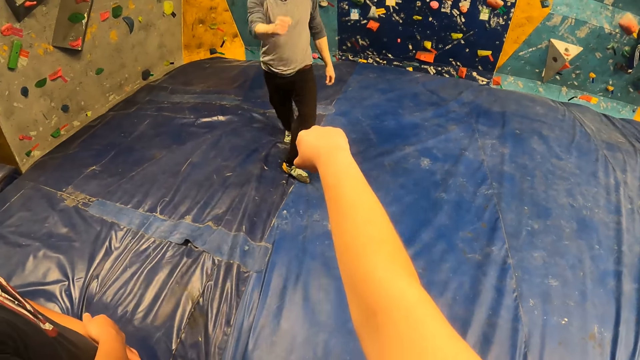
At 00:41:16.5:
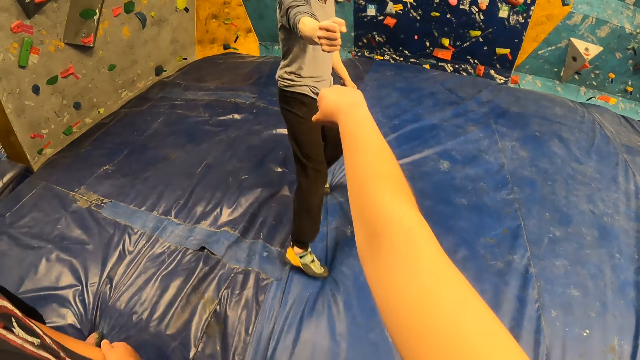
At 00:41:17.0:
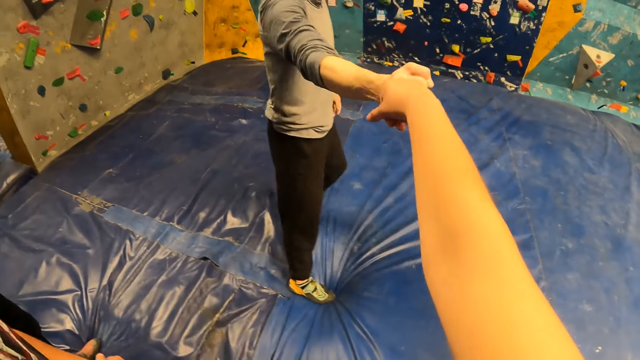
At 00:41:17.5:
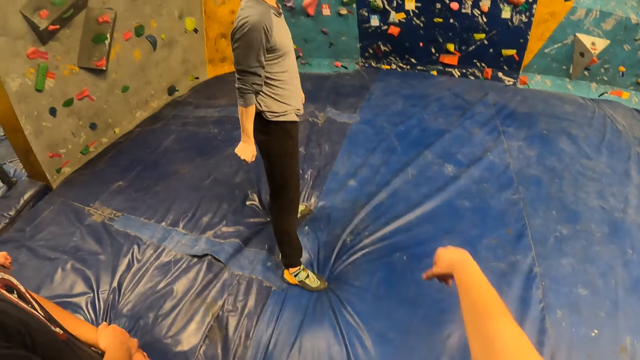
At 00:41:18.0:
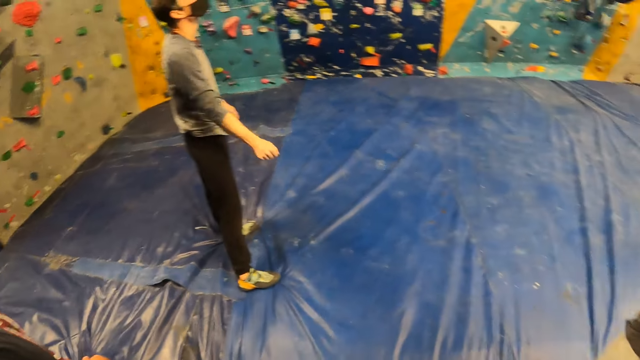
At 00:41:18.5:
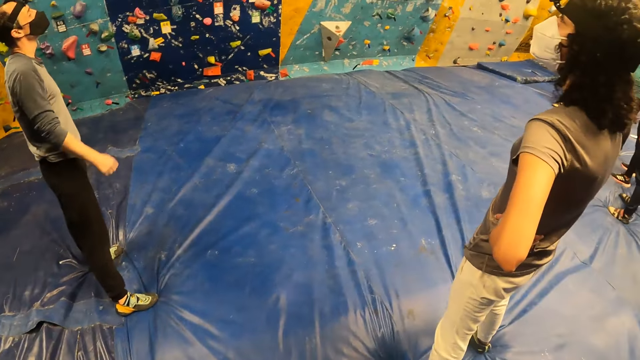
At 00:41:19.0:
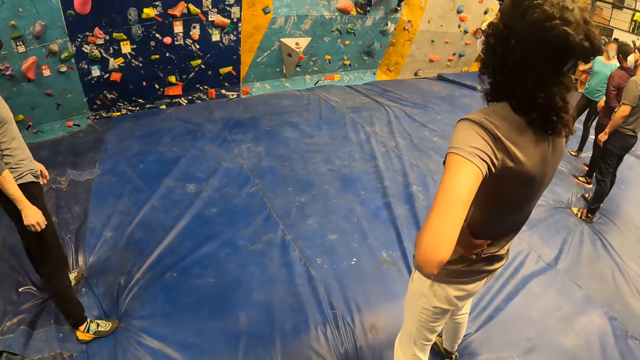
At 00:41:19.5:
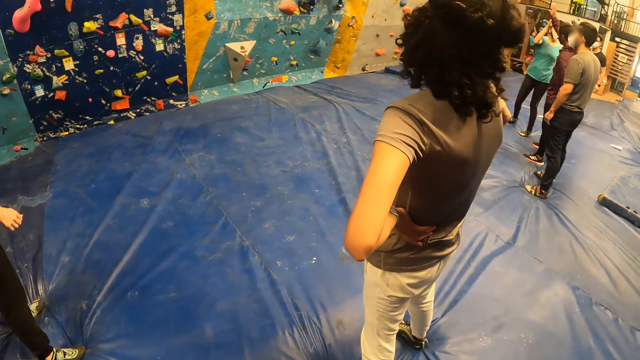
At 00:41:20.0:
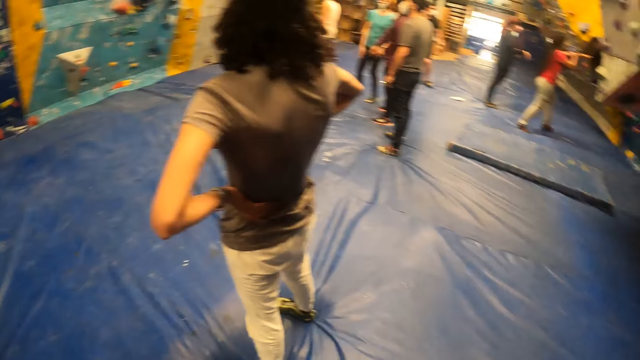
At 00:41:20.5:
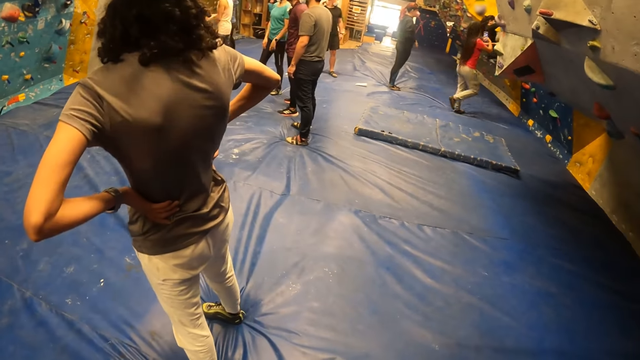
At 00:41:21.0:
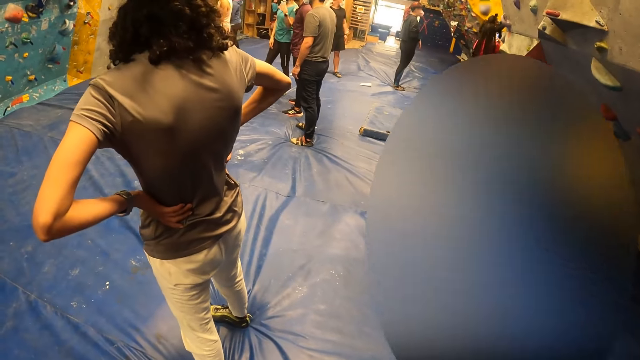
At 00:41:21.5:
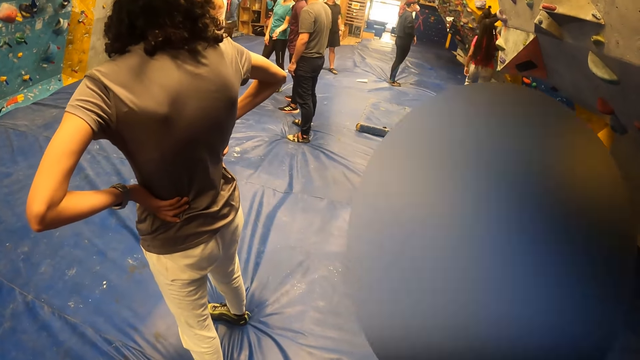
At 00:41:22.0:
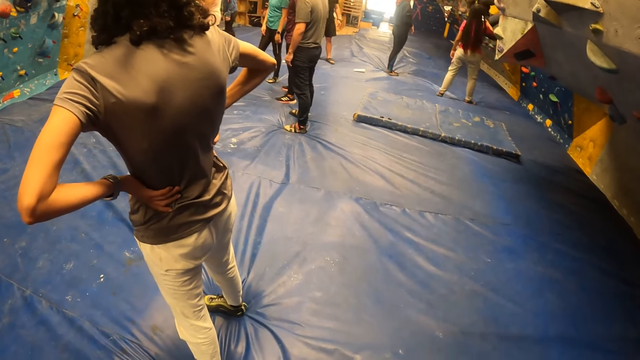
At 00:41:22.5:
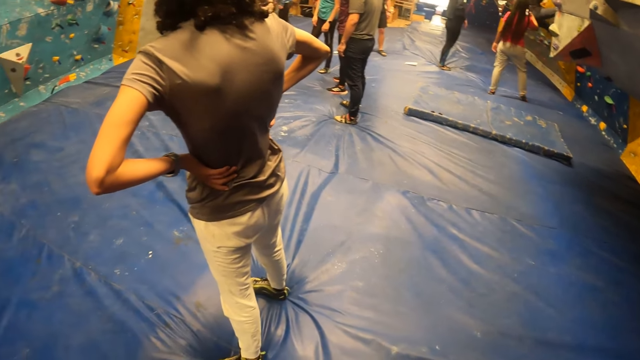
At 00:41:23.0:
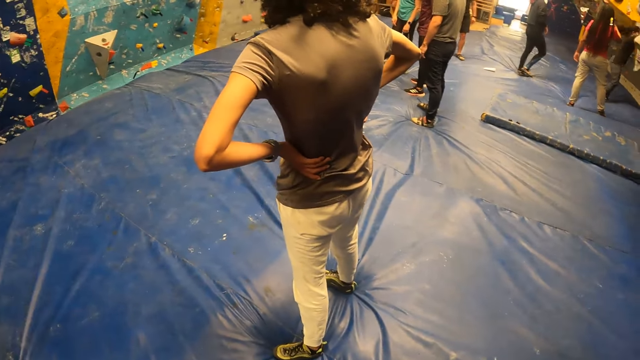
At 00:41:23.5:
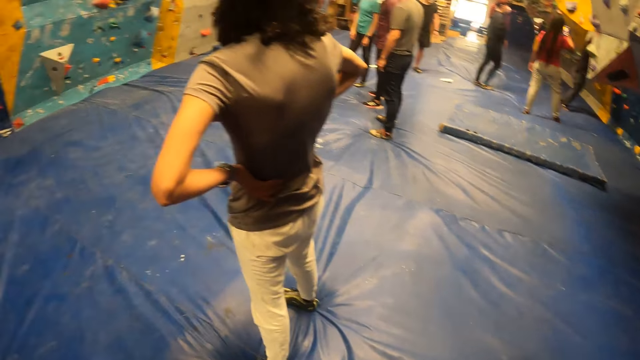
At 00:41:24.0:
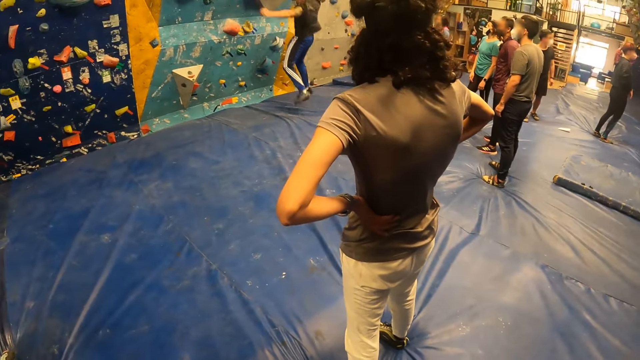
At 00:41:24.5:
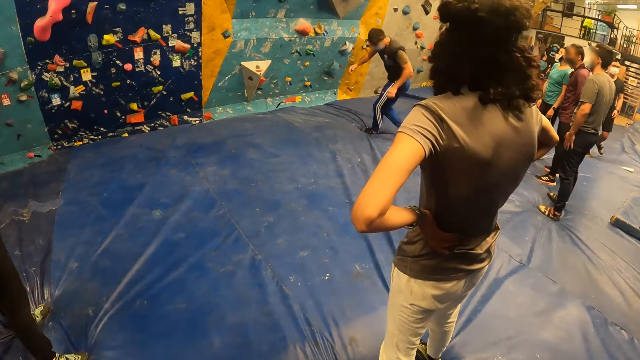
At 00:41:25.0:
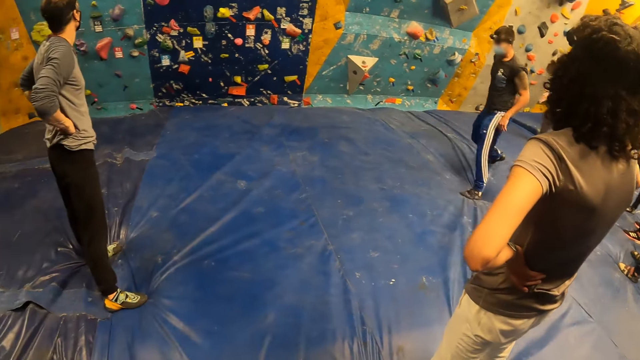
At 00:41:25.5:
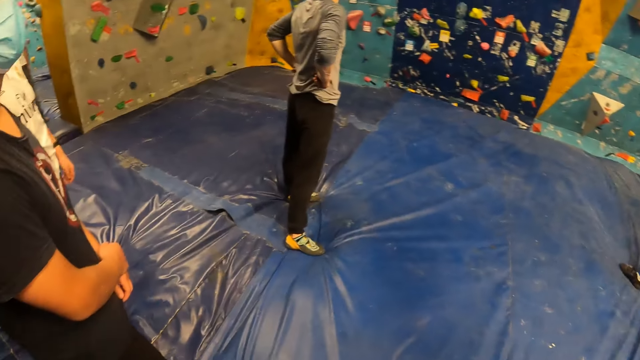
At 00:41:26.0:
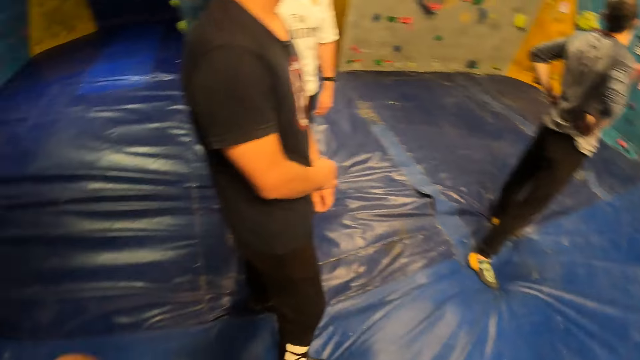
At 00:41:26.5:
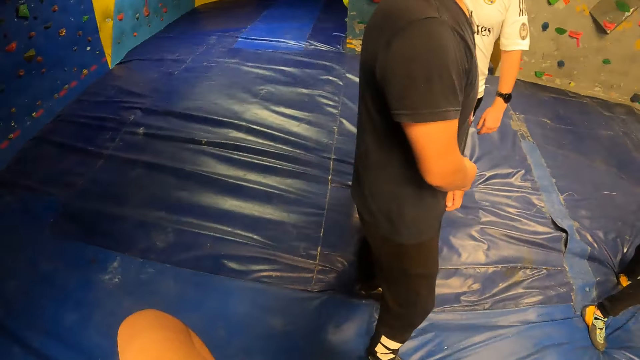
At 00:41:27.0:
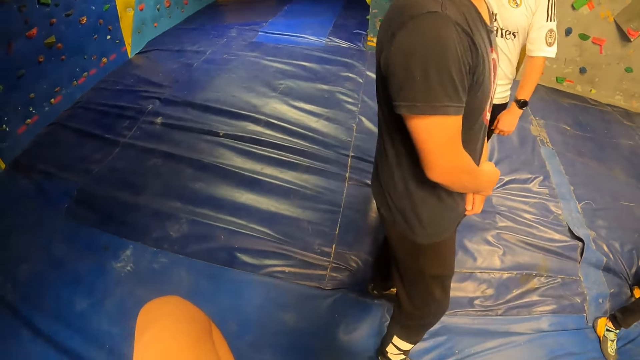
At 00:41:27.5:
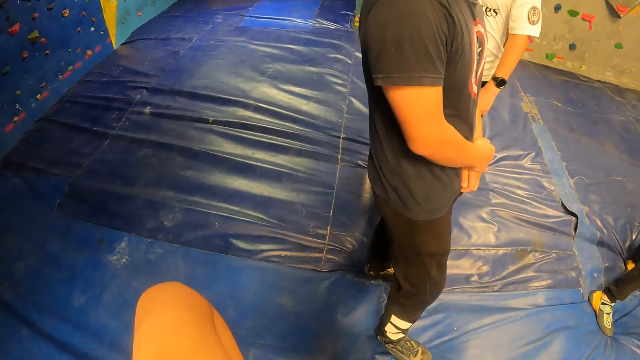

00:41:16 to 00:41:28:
The camera wearer bumps fists with the man. They greet the man. They look around. Another man jumps down from the wall.

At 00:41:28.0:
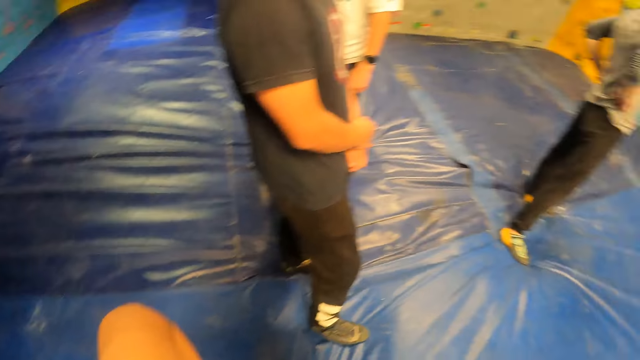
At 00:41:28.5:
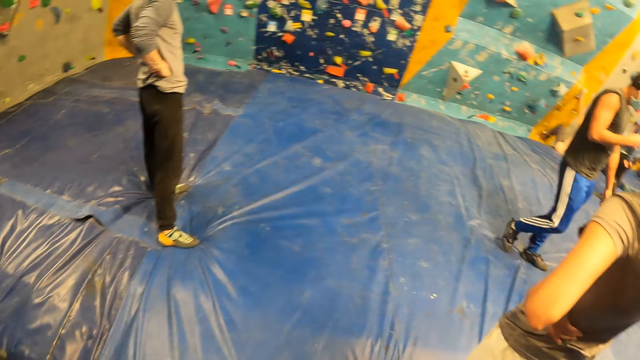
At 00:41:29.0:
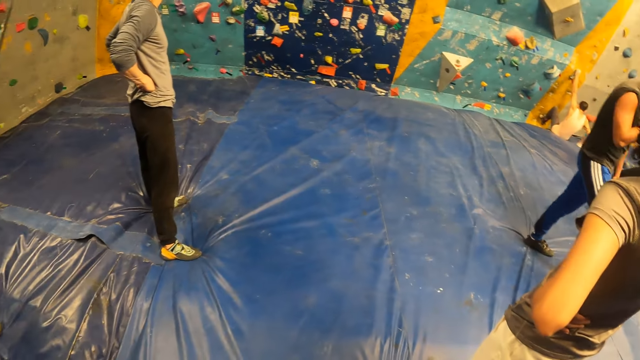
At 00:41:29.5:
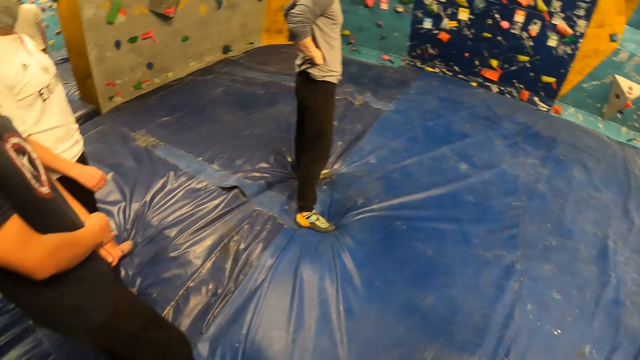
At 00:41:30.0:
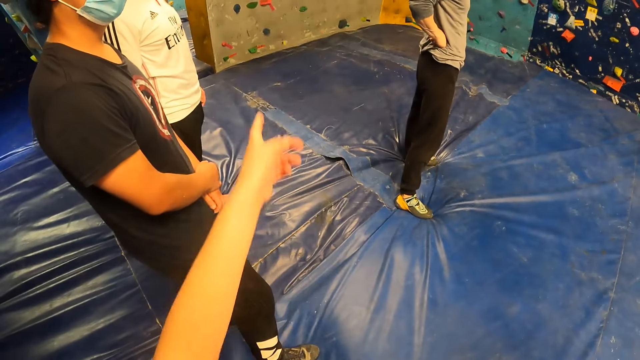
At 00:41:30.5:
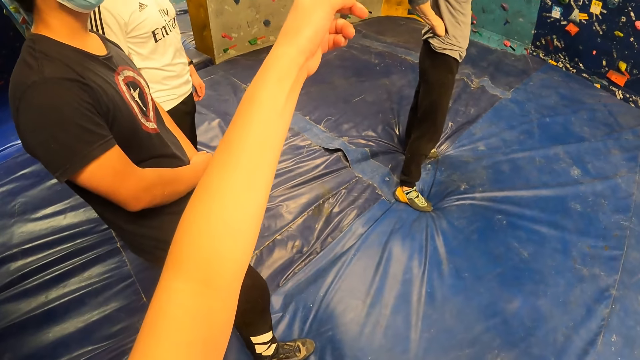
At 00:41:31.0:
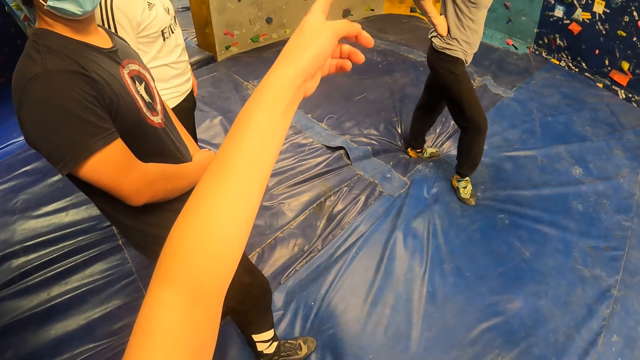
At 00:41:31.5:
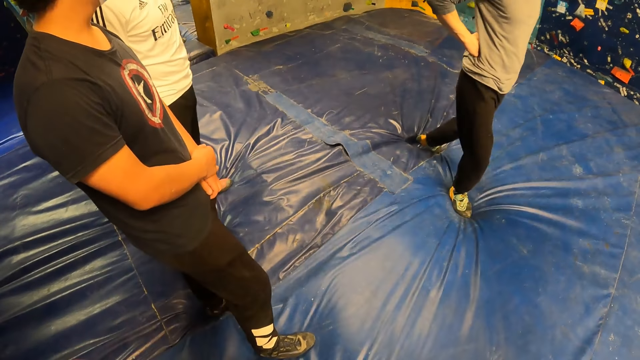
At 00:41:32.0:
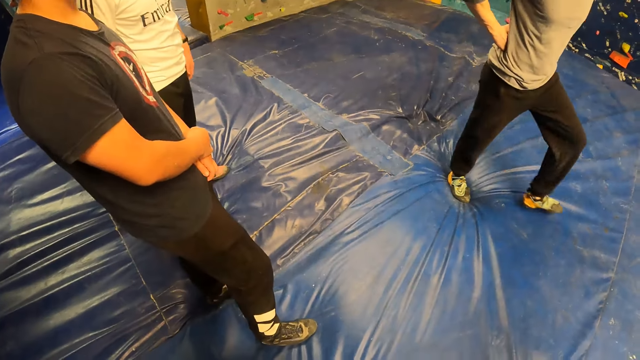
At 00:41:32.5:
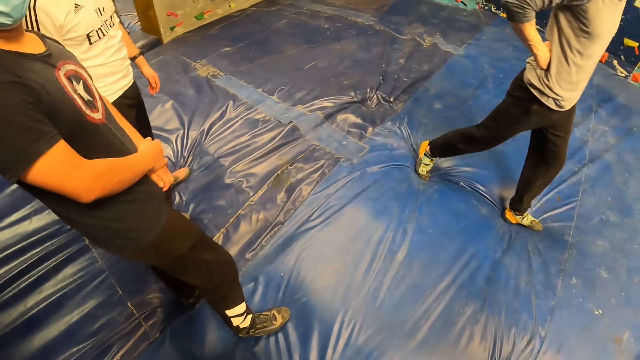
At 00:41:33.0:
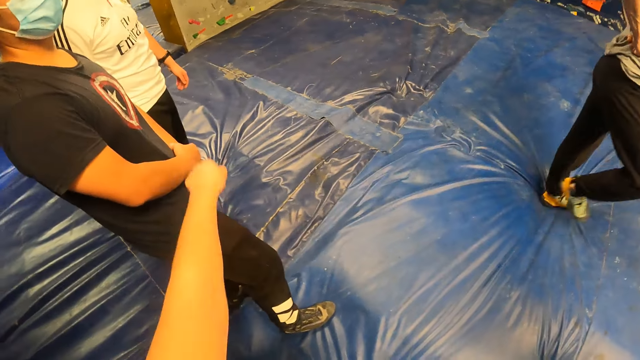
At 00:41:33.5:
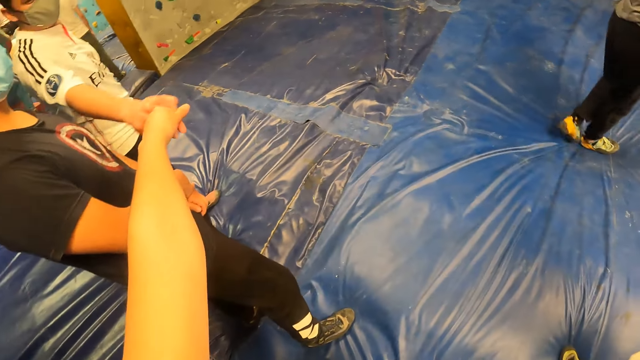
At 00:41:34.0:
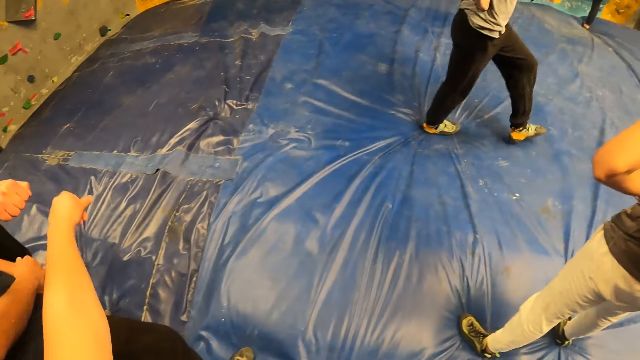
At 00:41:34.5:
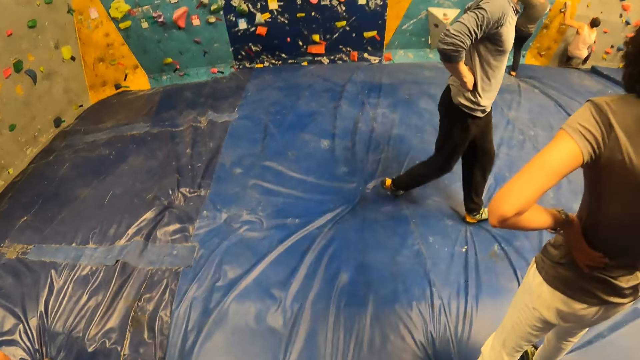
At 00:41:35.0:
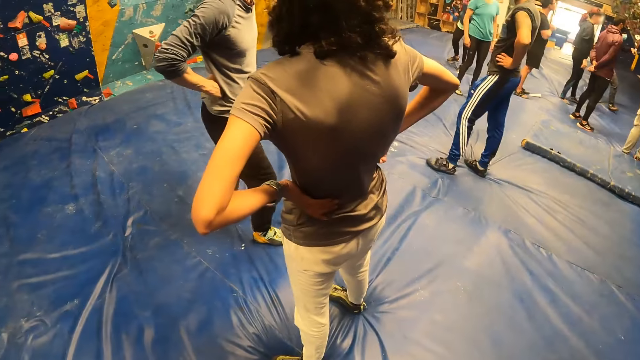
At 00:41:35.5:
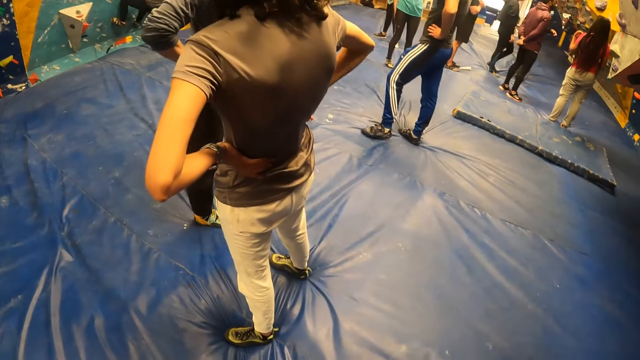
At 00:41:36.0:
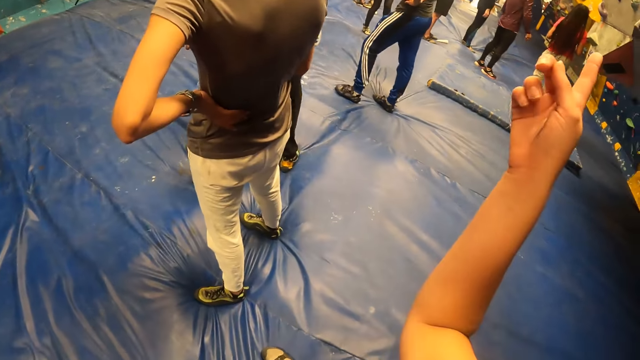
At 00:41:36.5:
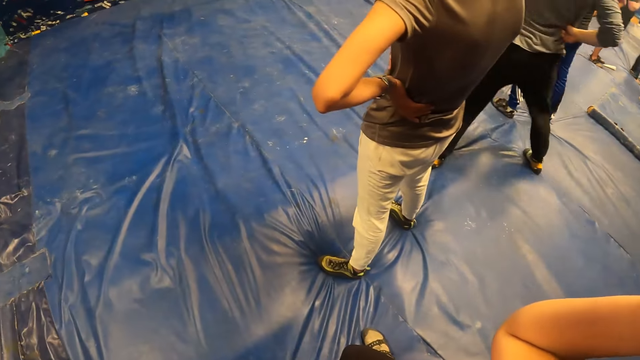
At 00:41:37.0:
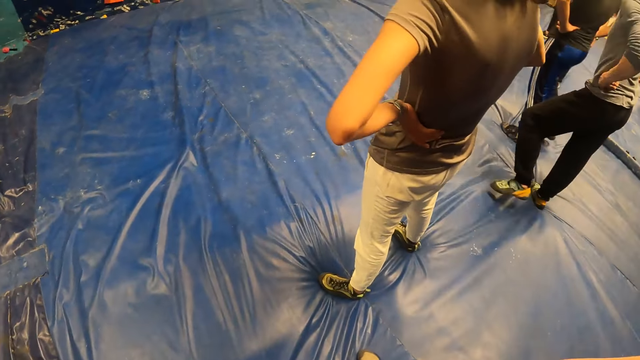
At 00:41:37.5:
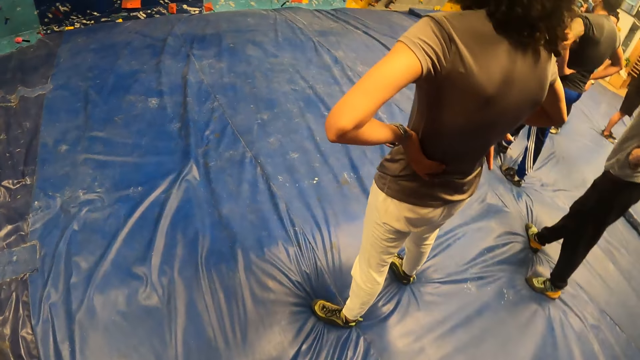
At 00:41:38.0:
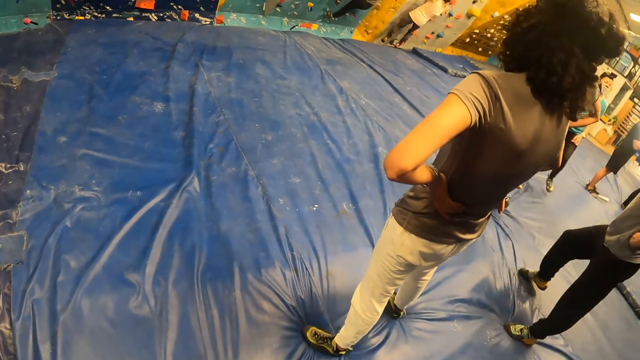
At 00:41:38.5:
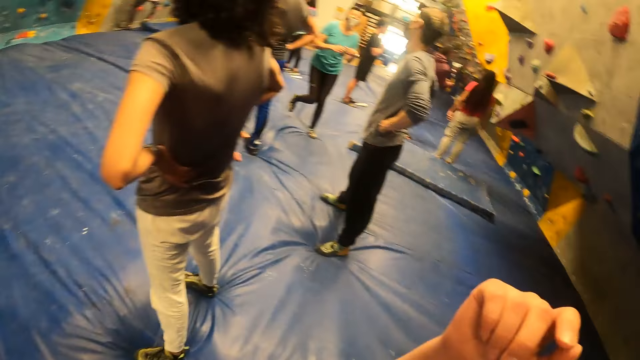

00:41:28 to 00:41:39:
The camera wearer points at something with her left hand. She dialogues with a person and a man. She bumps fists with the man. She greets the man. She looks around. She points at something.
